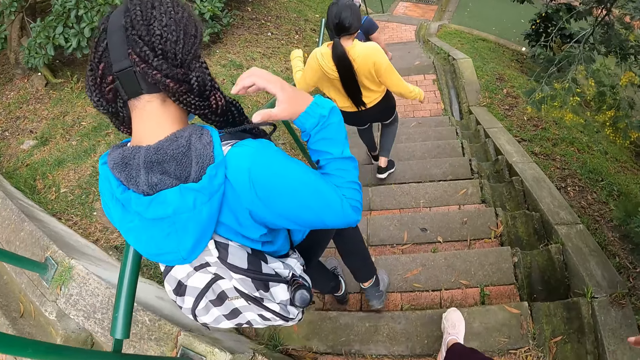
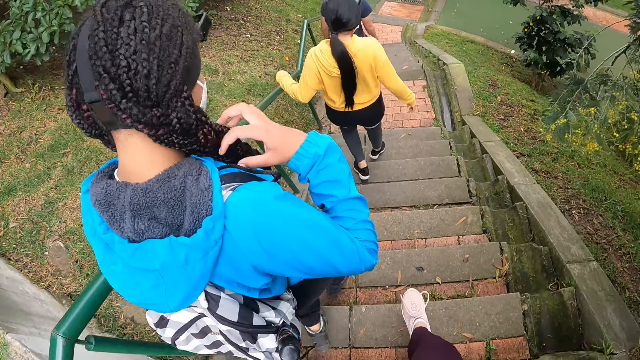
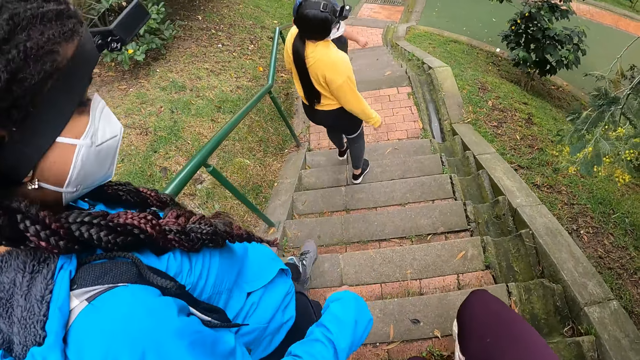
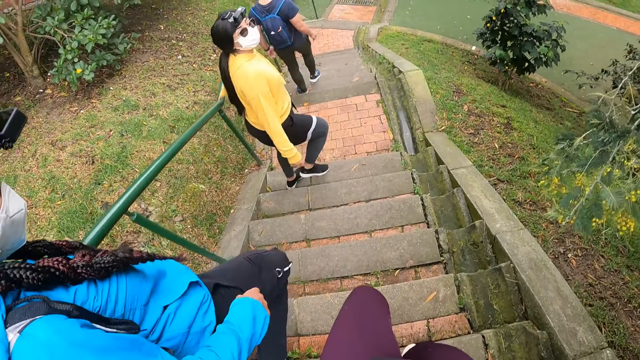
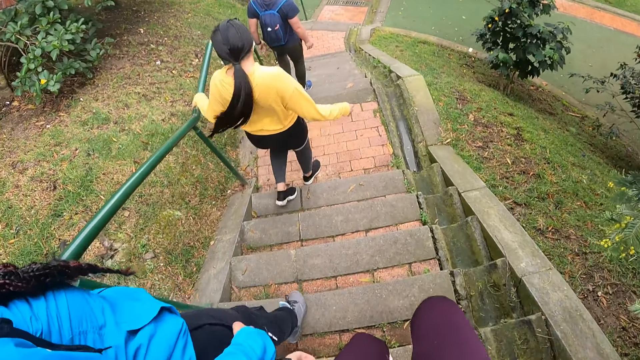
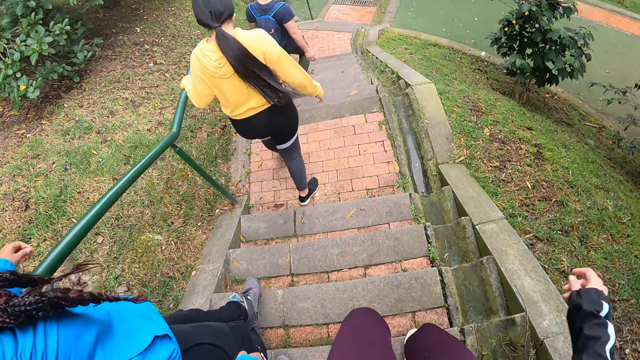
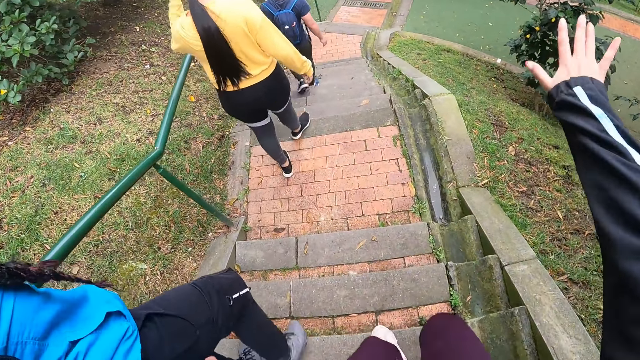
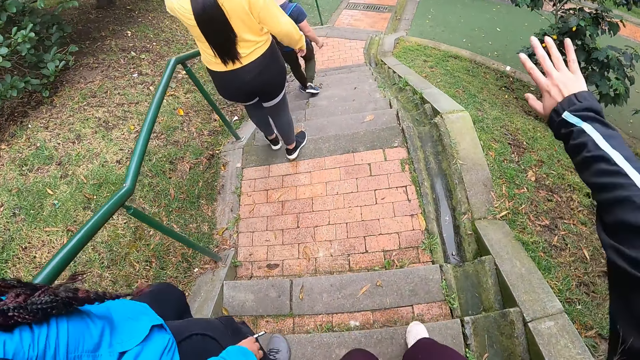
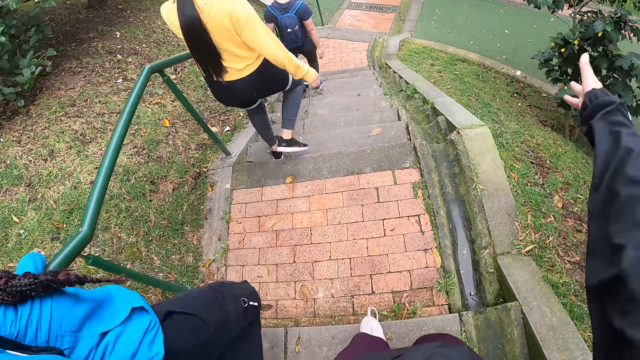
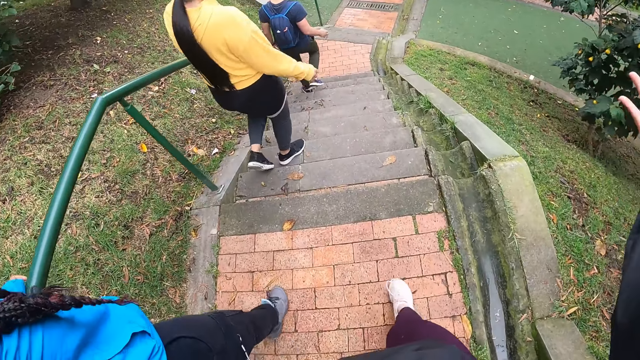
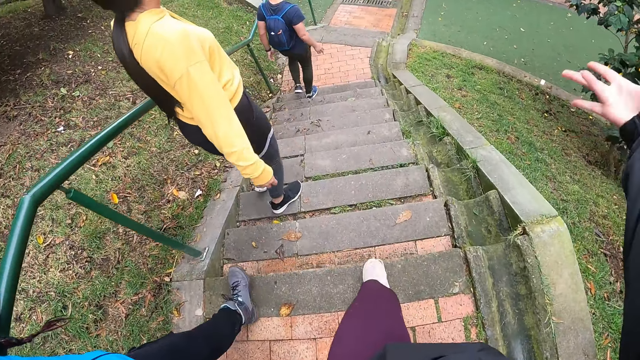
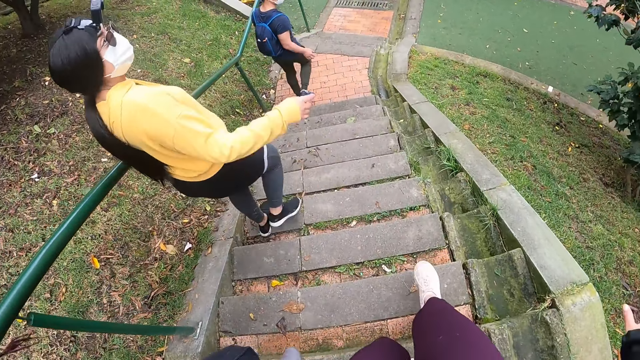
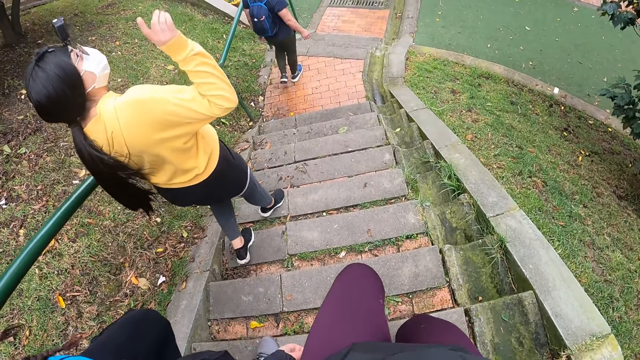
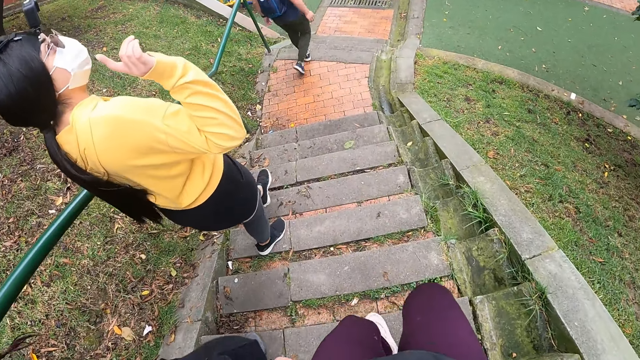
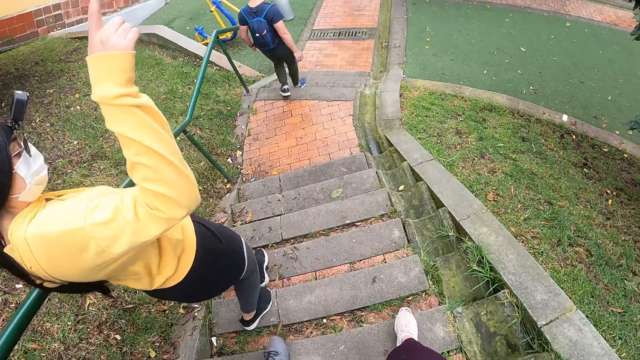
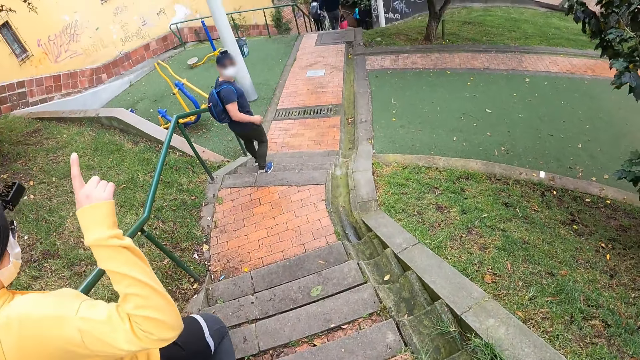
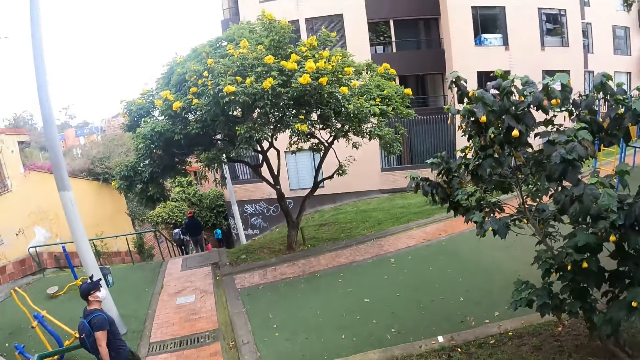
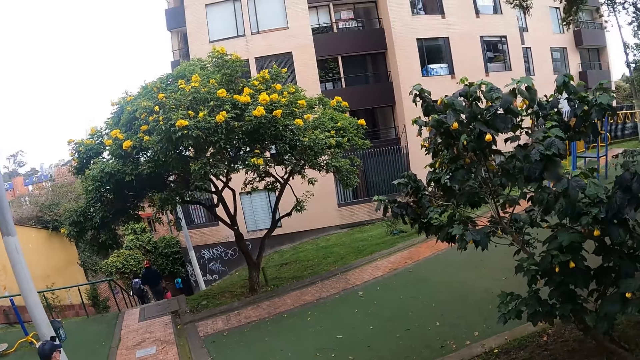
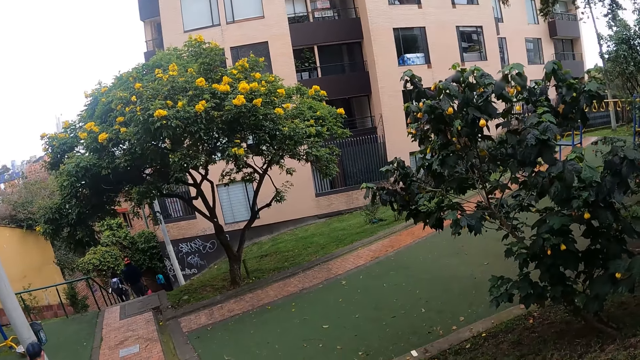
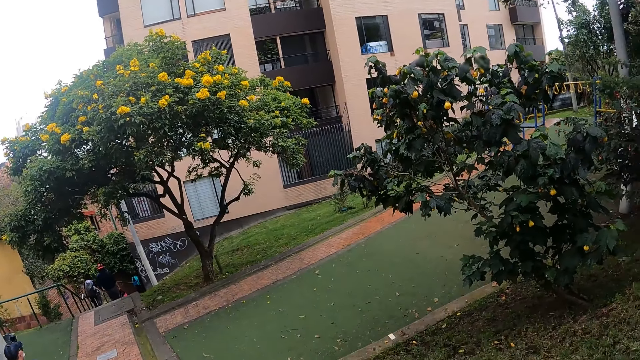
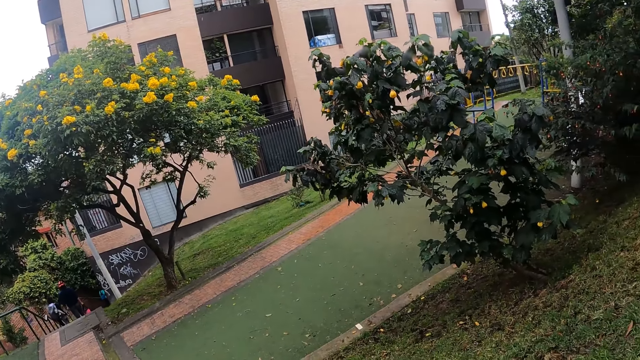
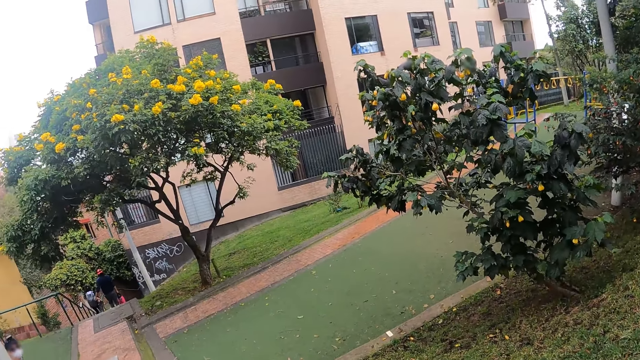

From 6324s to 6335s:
The camera wearer stands on the sidewalk stairs.

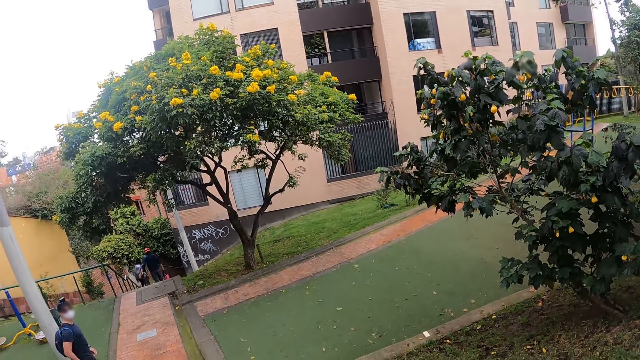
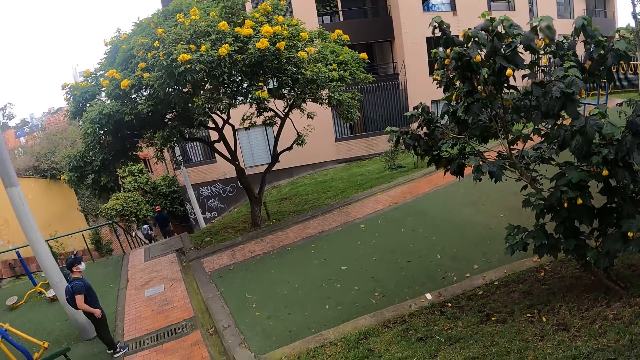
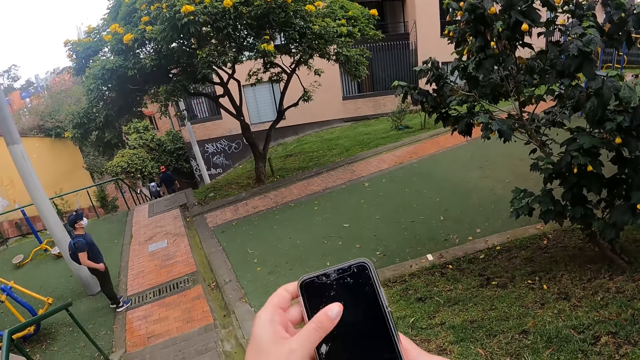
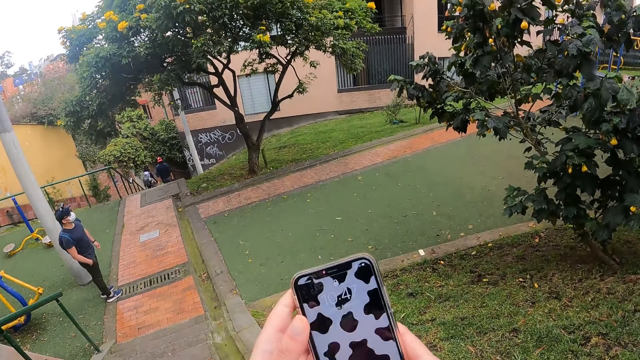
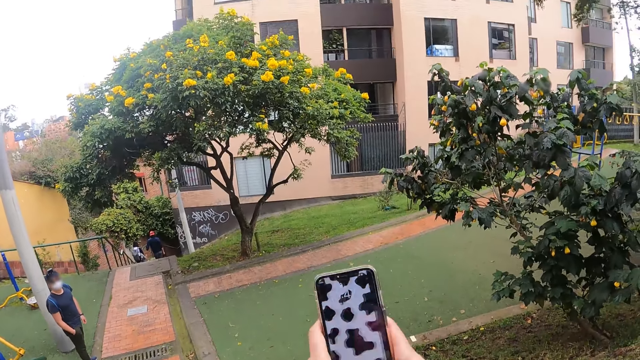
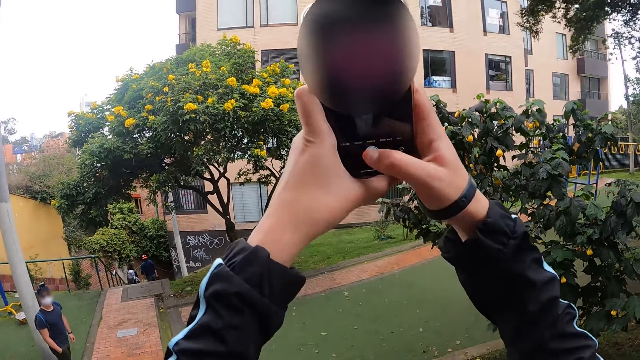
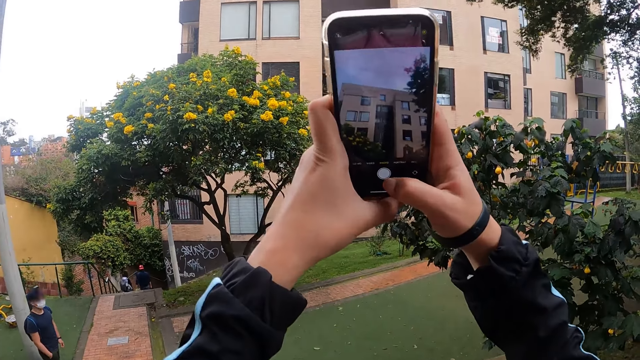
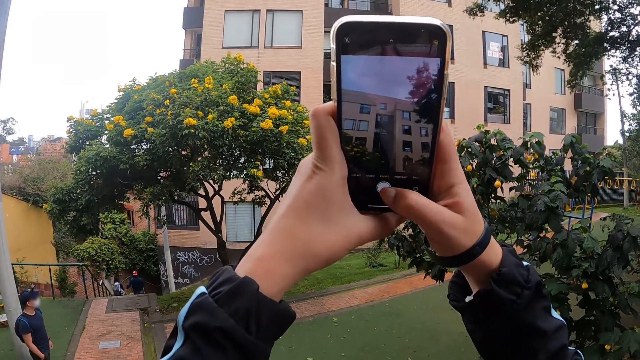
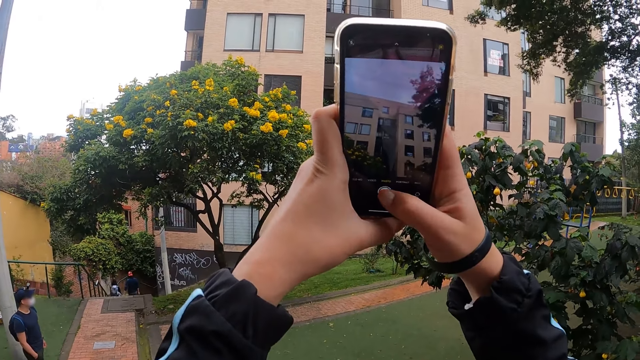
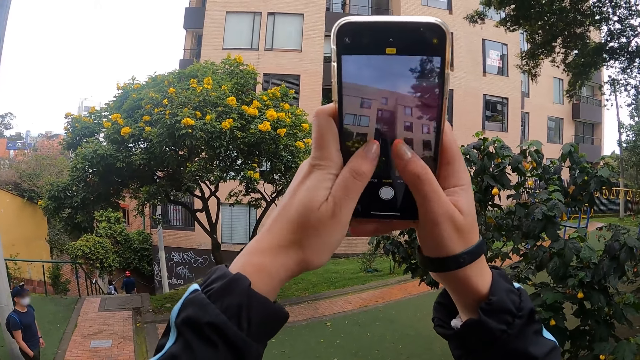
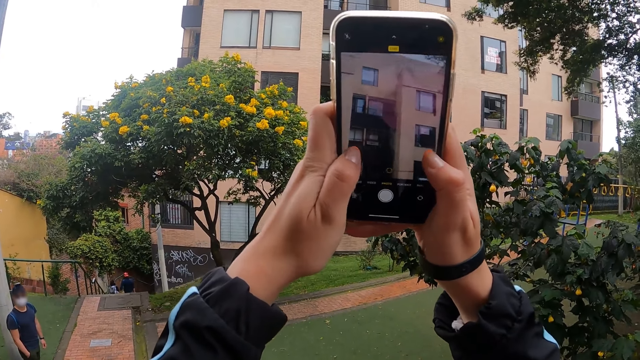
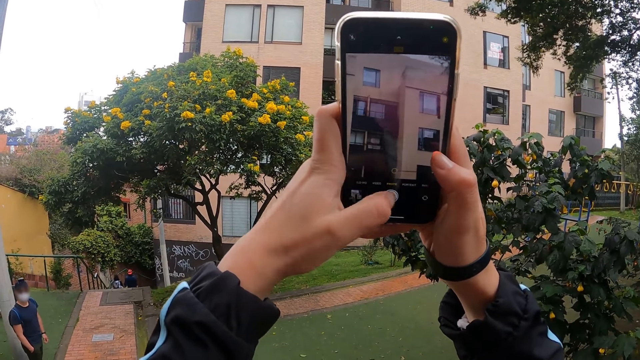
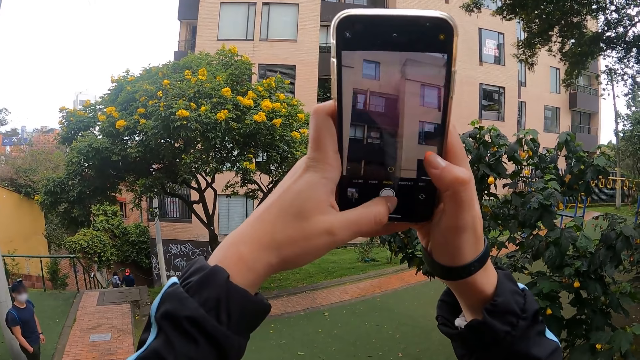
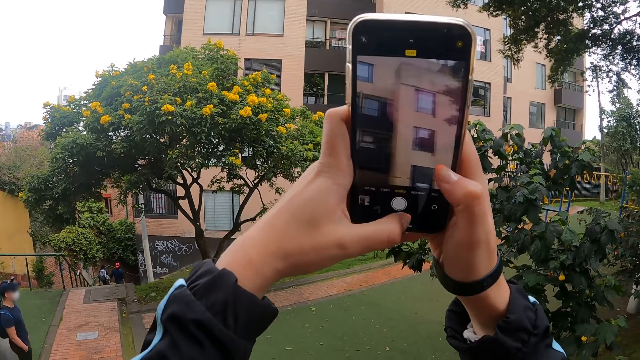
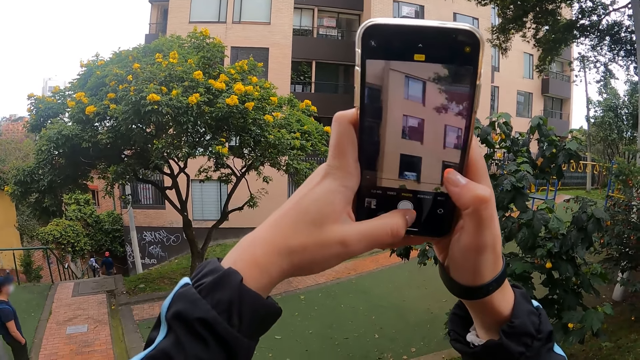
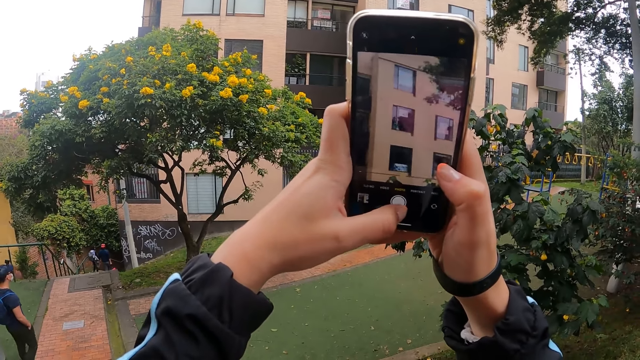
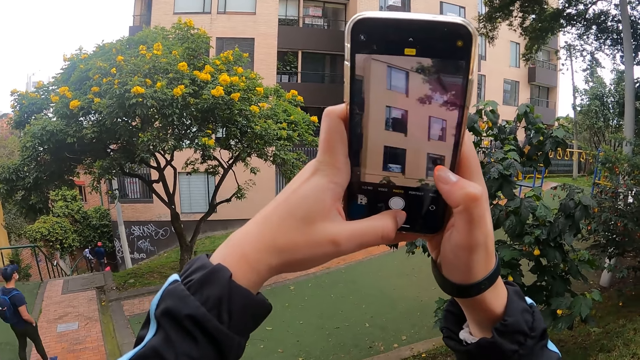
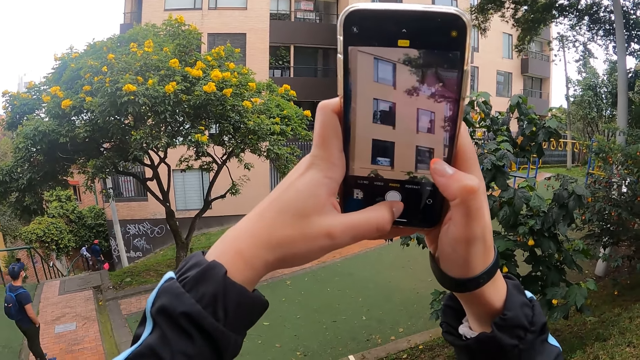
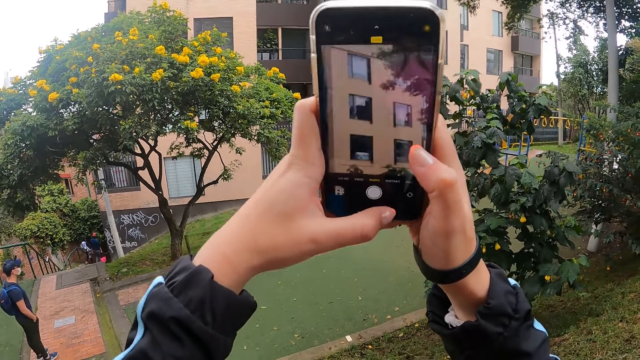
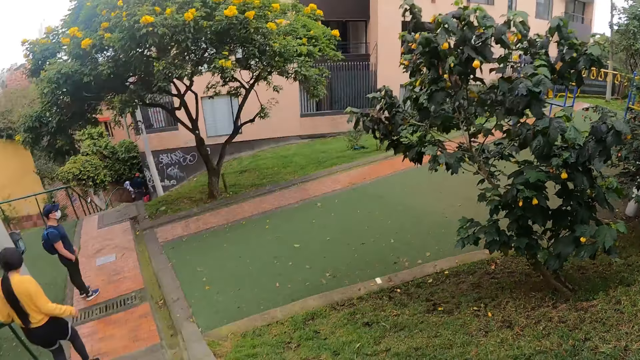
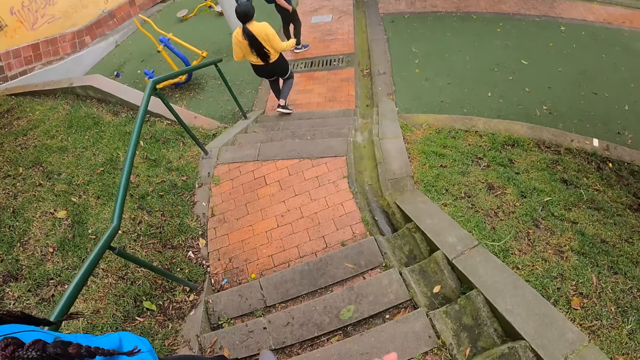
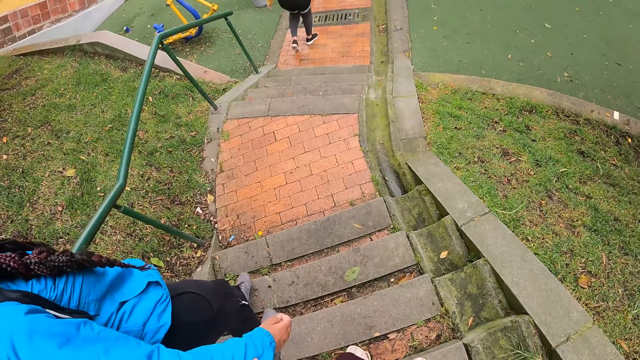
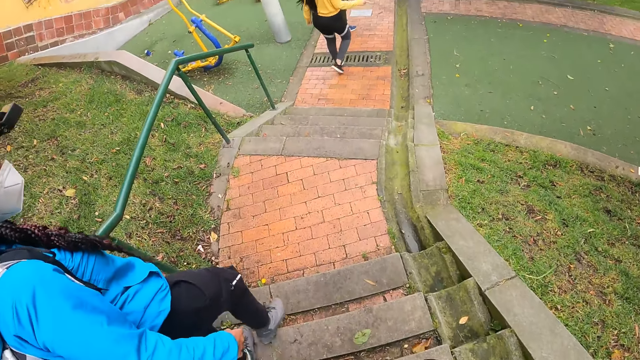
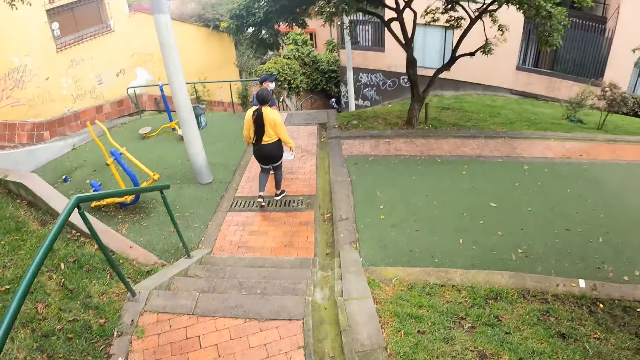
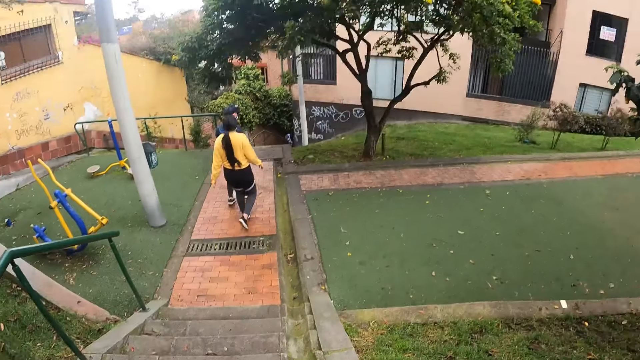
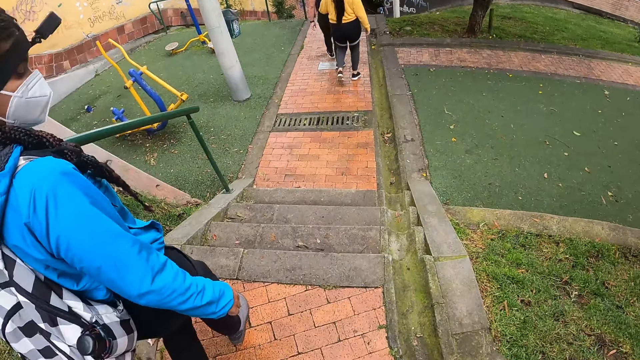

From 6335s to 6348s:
A man stands on the sidewalk stairs. The camera wearer holds her phone with her hands. She snaps a picture with the phone in both hands. She walks down the sidewalk stairs. A woman walks down the stairs. The man walks on the sidewalk. Another woman walks on the sidewalk. Another woman walks on the sidewalk. The camera wearer walks down the sidewalk stairs.
